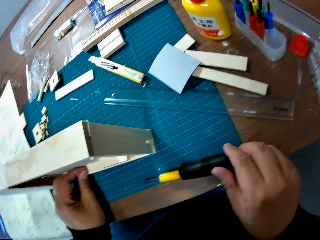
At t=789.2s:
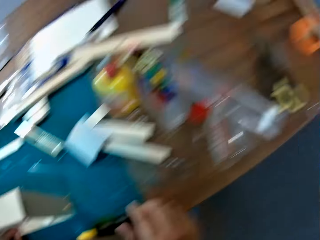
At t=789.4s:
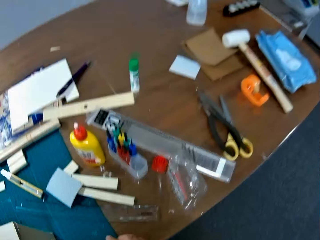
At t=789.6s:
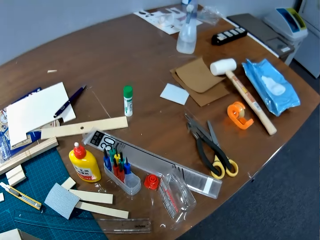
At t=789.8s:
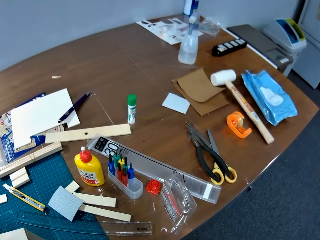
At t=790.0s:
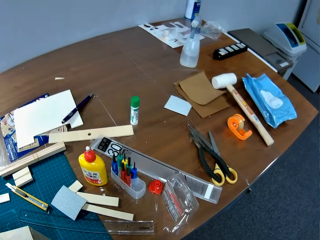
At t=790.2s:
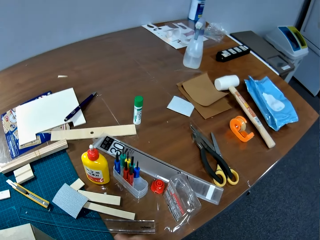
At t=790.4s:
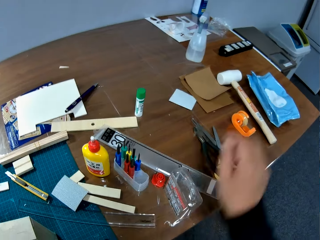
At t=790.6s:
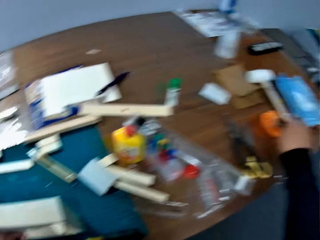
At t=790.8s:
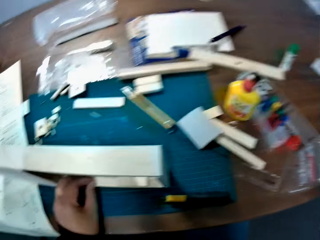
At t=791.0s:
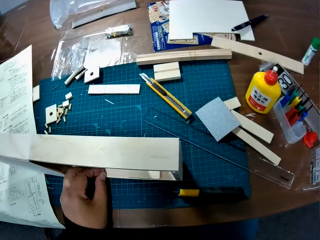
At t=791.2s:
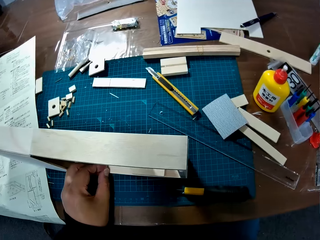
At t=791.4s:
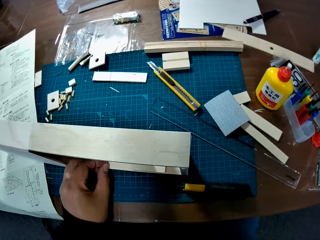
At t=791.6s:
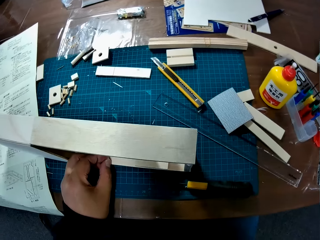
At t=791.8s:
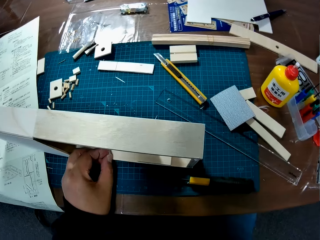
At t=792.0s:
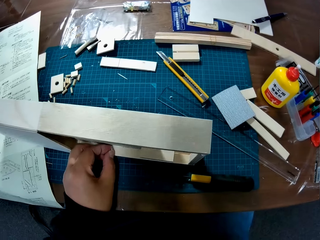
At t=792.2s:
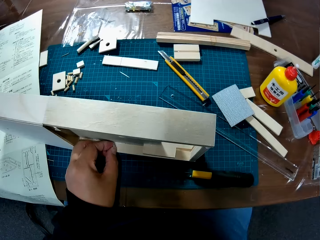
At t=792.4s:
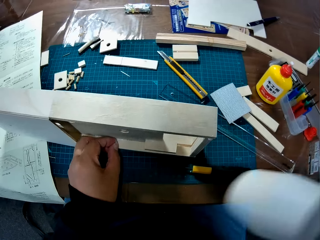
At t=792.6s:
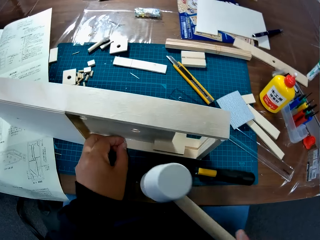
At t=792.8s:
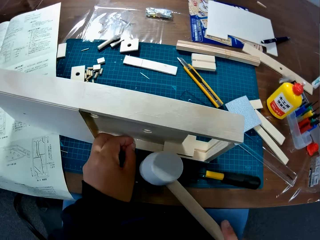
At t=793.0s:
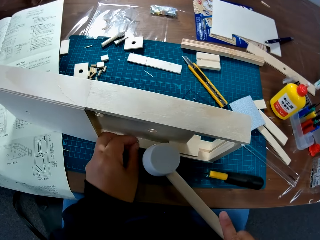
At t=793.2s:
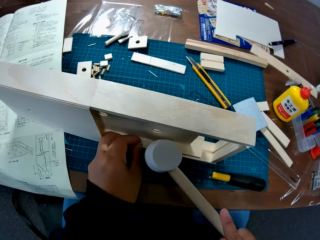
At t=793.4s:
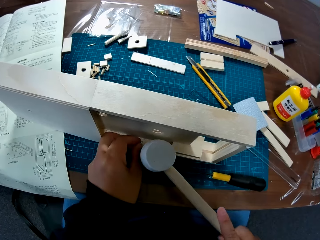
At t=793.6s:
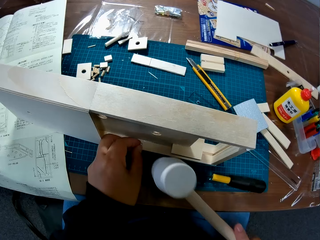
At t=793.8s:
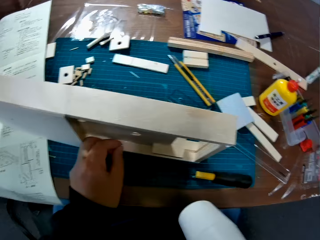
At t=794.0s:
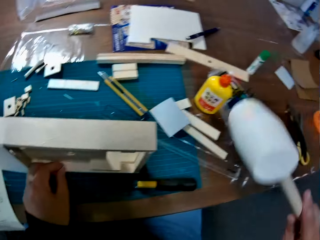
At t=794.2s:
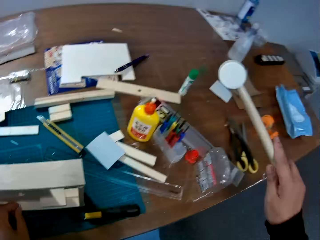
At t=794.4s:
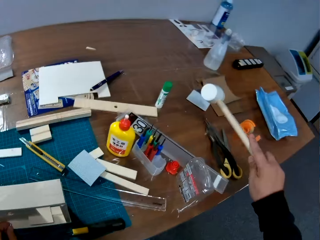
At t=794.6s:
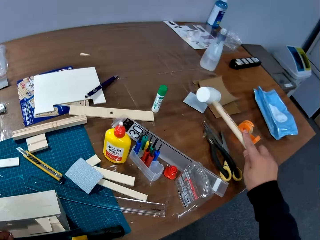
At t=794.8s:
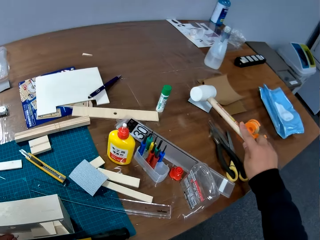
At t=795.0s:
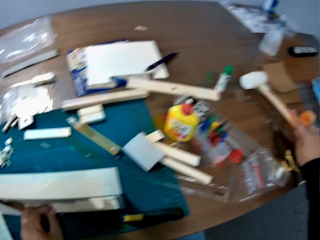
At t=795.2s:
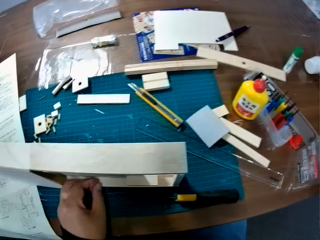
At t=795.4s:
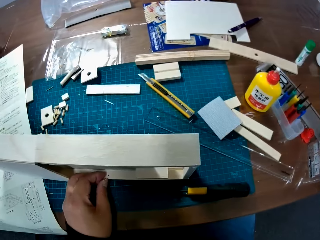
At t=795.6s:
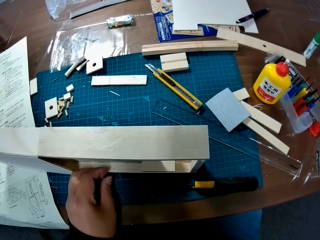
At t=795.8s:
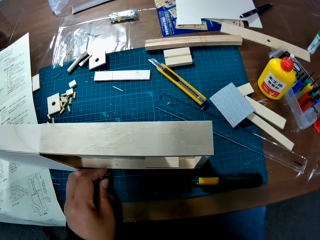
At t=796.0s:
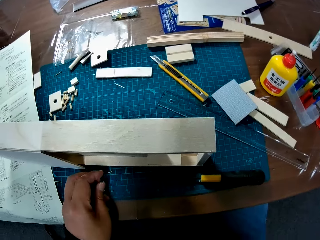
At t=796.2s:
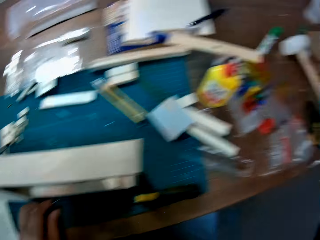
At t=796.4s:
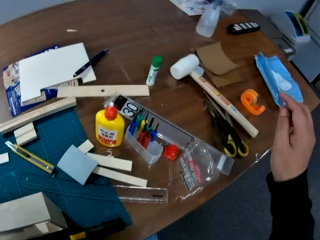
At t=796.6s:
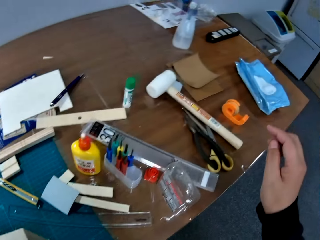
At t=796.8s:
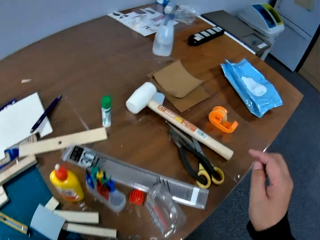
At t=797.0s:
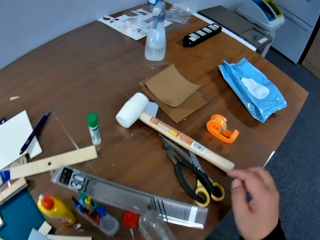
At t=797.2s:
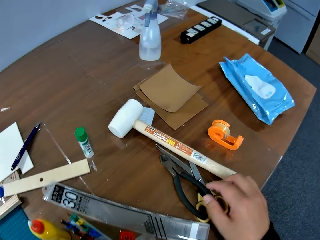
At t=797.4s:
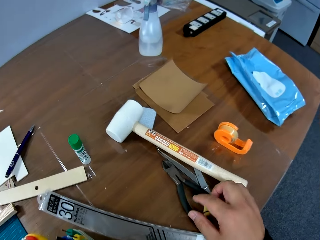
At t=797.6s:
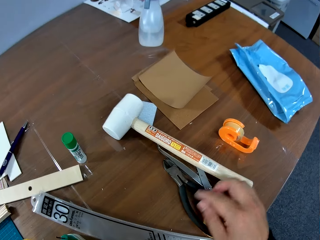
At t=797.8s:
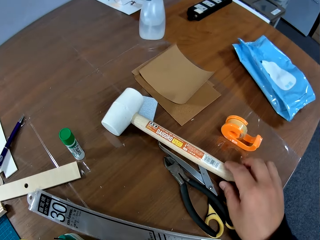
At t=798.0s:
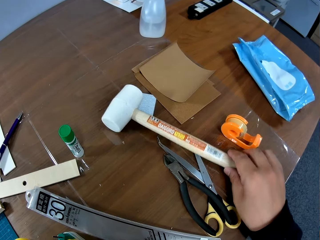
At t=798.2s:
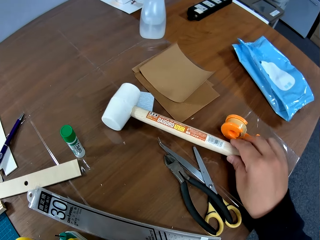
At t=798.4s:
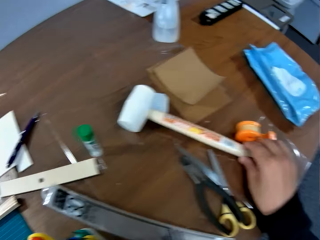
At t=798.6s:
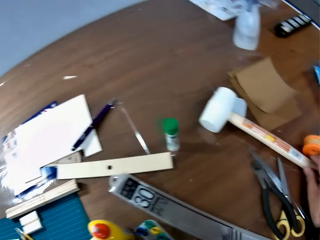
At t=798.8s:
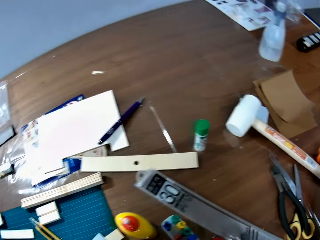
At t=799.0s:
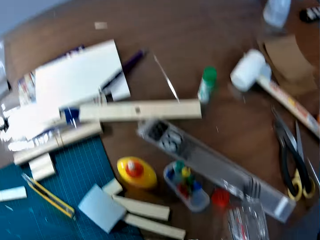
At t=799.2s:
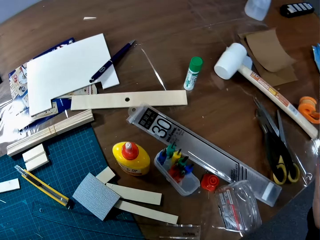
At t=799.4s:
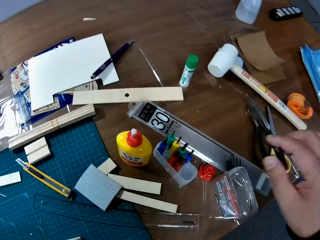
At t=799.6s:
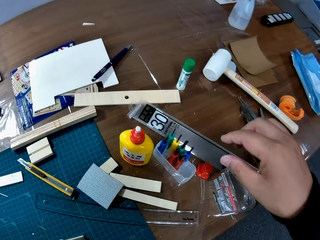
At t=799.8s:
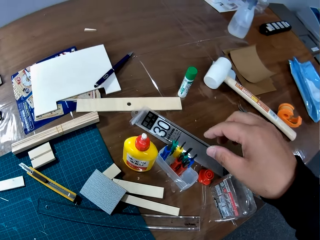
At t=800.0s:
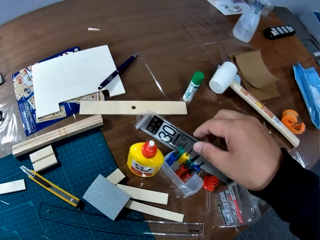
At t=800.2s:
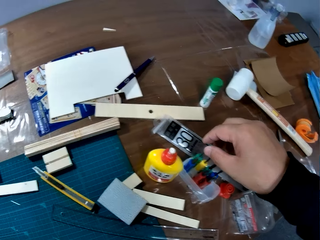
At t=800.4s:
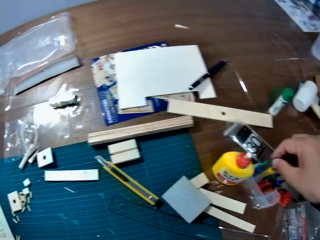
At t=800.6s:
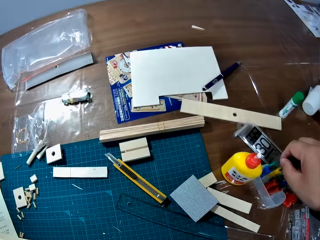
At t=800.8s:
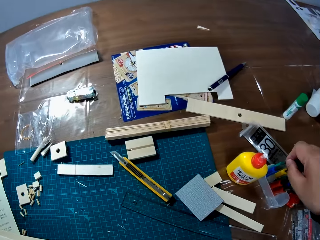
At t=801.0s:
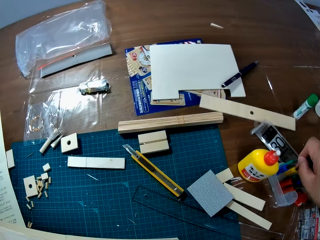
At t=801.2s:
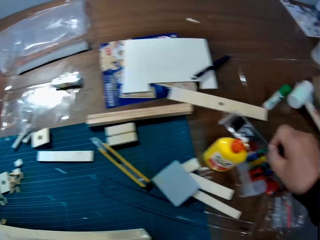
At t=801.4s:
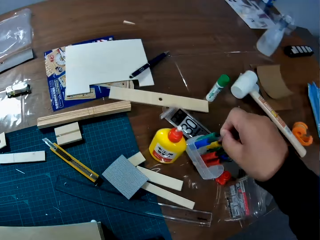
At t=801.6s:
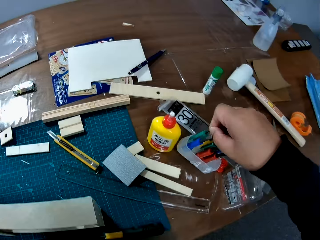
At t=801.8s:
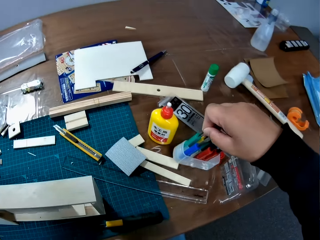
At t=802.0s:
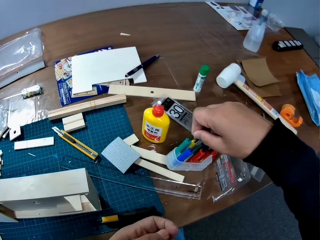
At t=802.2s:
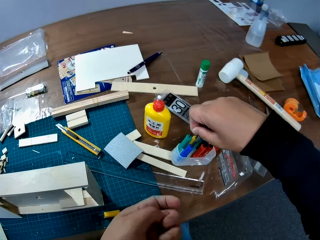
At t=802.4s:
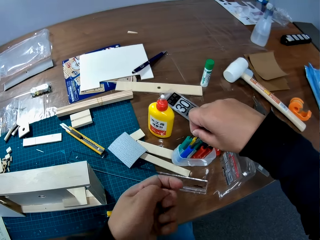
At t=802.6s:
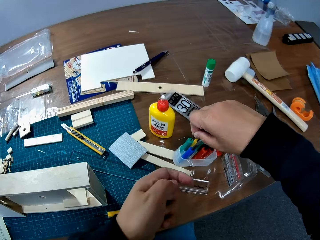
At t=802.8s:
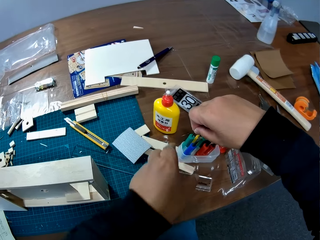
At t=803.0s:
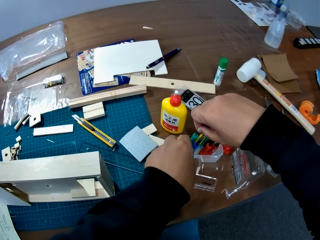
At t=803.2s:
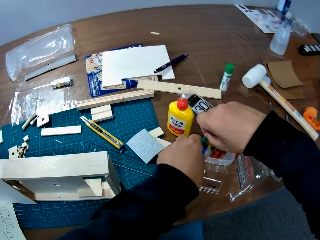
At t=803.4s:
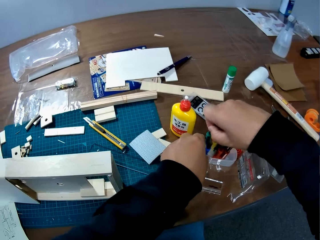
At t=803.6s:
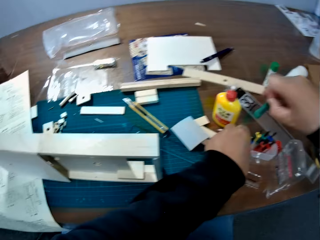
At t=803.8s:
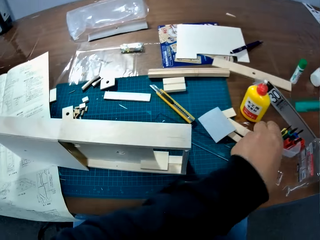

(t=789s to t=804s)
The camera wearer places the screwdriver on the table. They take a hammer or mallet from the table. They hit the pinball with the mallet. They place the hammer on the table. They move the mallet. They pick up another screwdriver from the tool kit.

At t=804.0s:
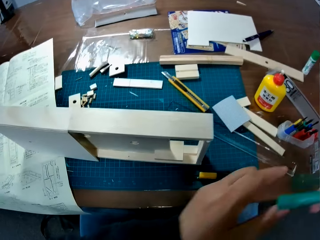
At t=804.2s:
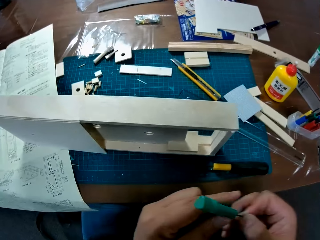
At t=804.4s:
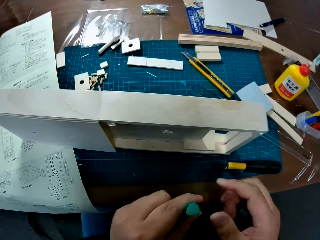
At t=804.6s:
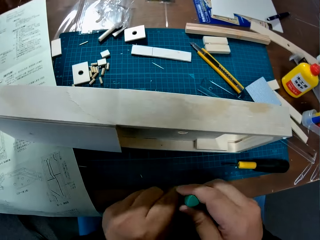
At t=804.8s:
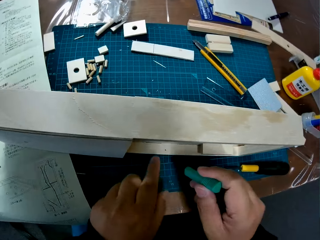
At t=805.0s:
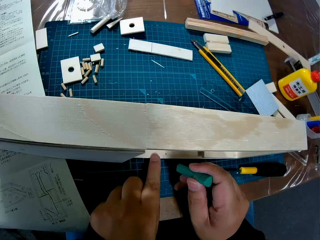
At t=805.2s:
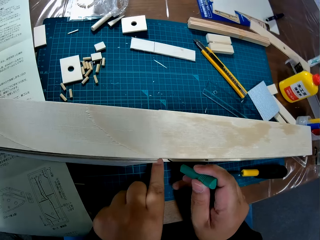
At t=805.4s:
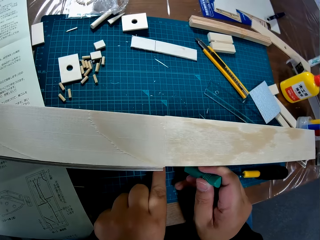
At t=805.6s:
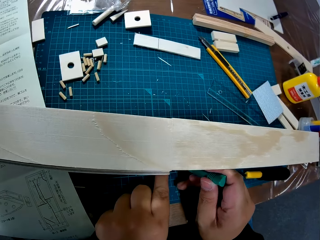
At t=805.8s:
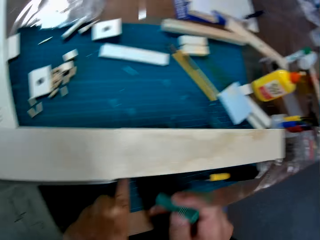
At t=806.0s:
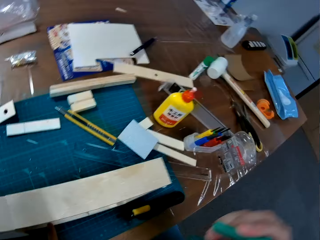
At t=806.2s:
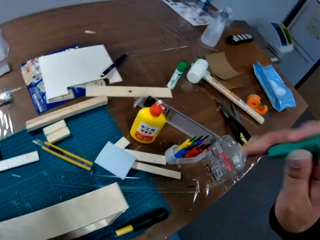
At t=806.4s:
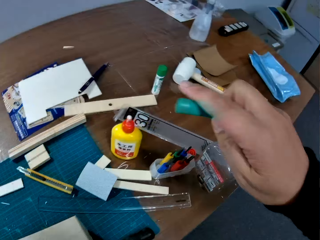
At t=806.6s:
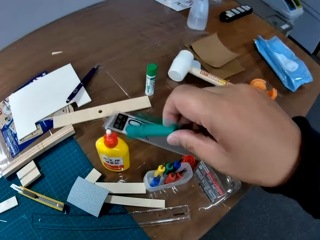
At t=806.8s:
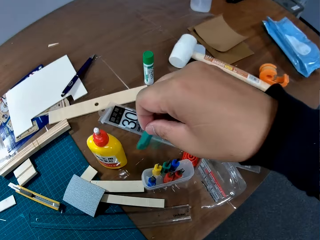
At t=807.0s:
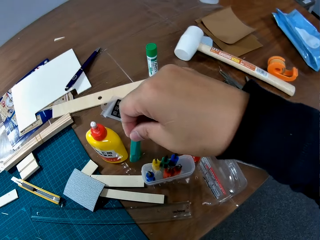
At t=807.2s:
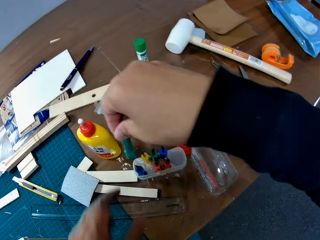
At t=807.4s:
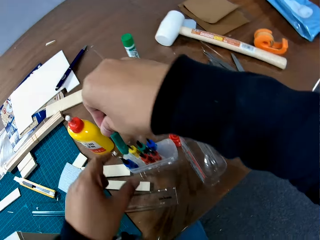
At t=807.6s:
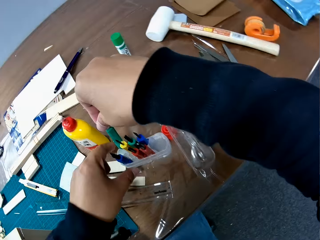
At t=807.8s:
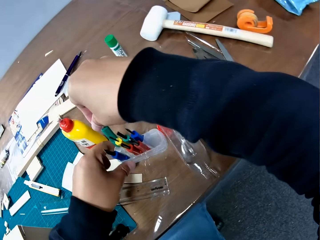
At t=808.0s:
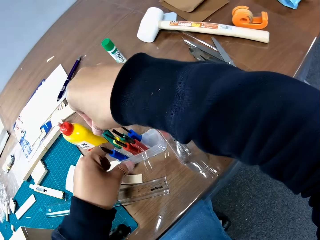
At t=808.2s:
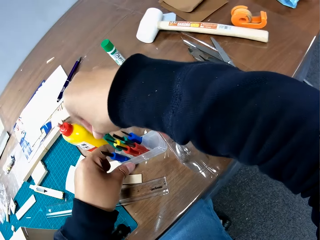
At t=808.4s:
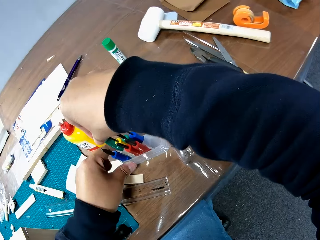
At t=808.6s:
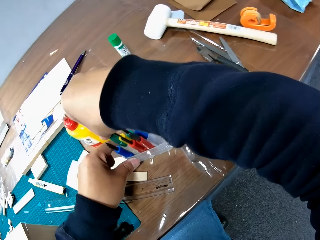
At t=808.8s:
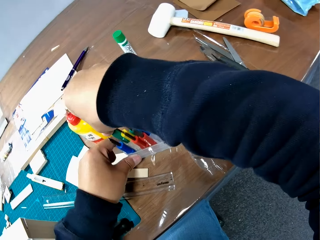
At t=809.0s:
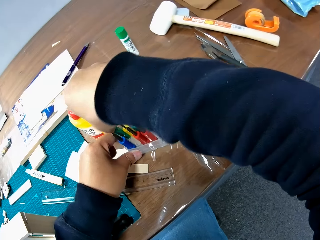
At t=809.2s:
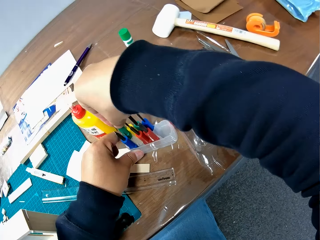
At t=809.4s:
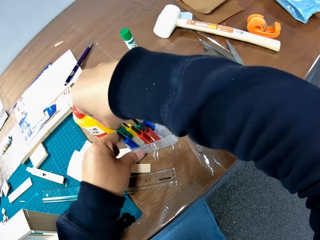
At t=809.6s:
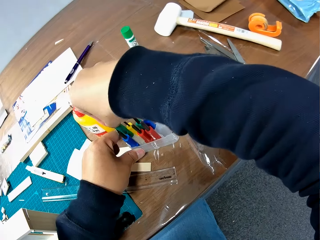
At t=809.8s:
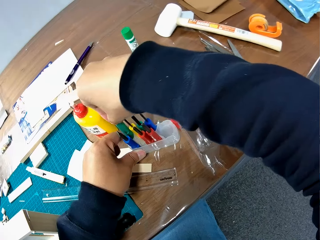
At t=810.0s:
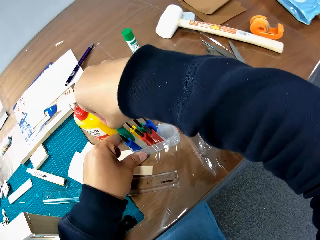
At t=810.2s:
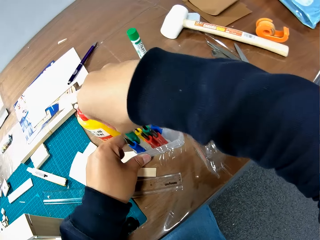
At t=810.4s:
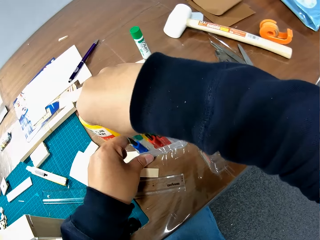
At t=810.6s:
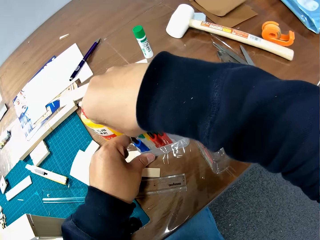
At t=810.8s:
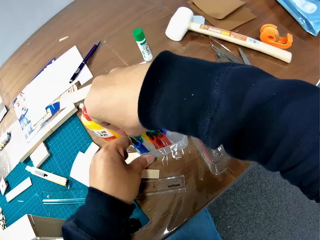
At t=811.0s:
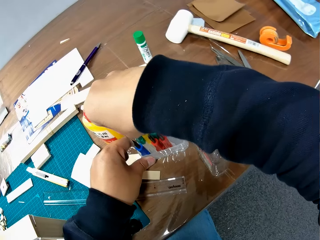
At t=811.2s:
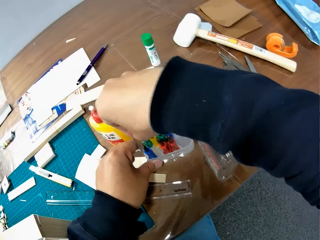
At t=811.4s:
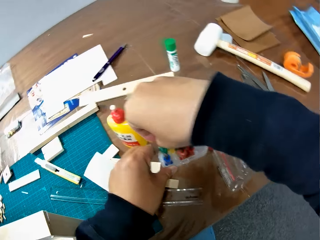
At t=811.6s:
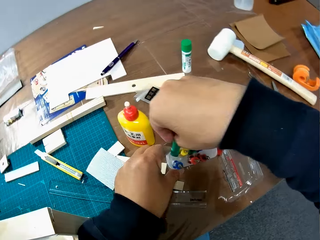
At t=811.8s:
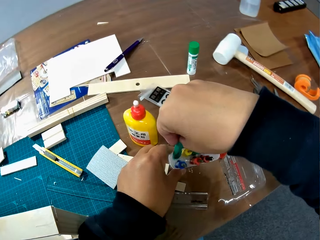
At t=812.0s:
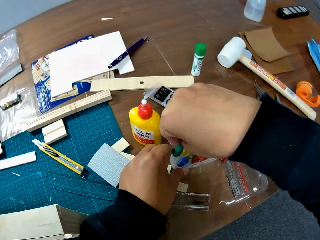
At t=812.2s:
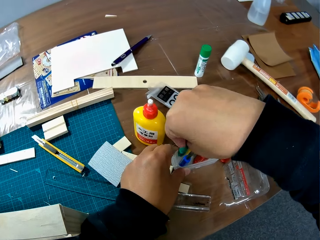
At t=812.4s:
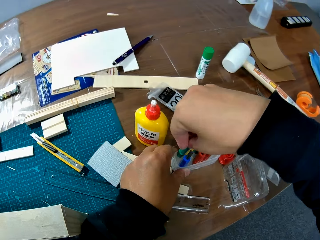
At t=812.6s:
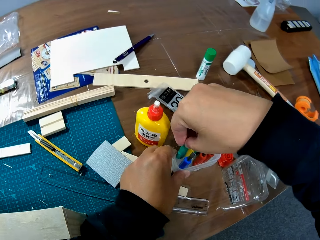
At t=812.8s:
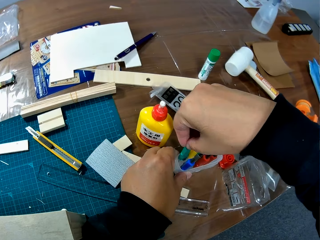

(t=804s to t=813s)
The camera wearer fixes the pinball machine. They put the screwdriver into a hole on the box. They return the screwdriver to the tool kit.
